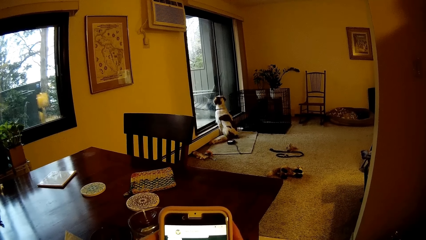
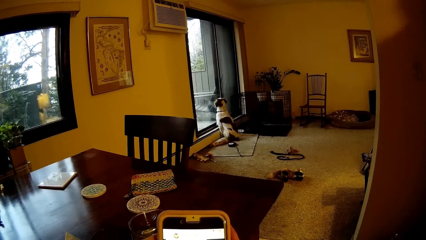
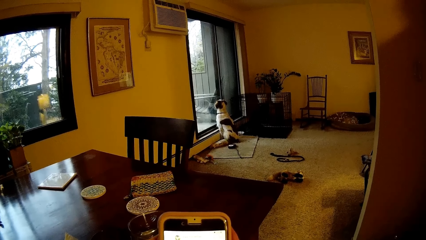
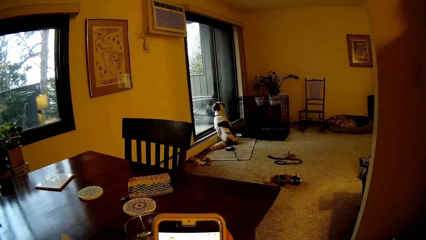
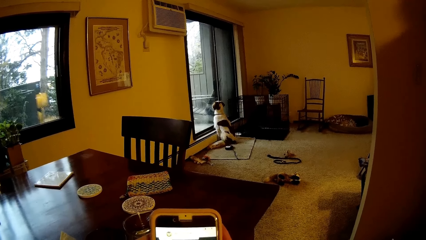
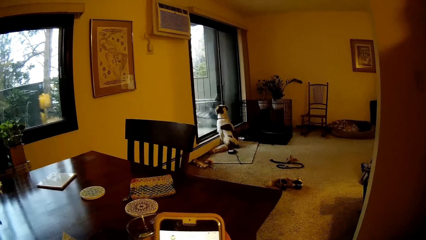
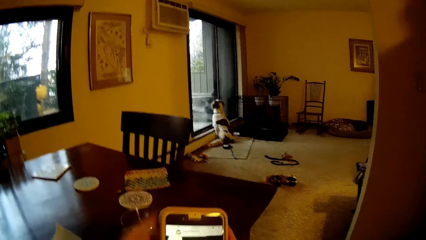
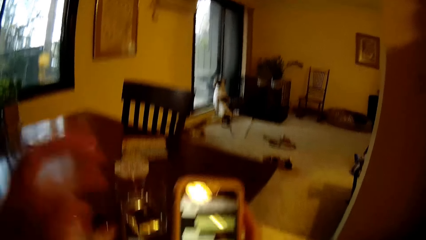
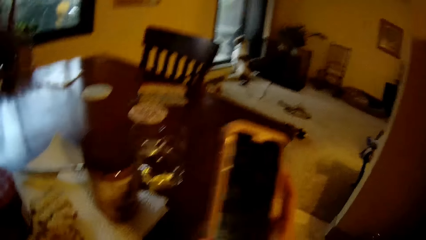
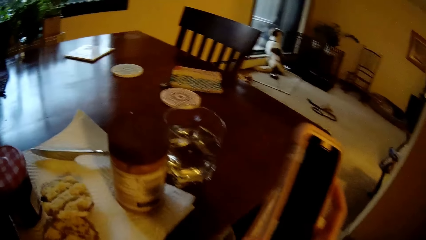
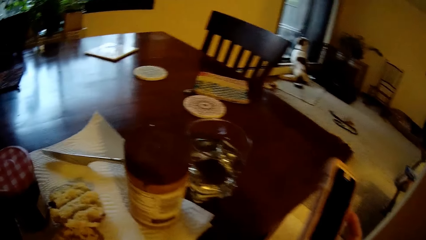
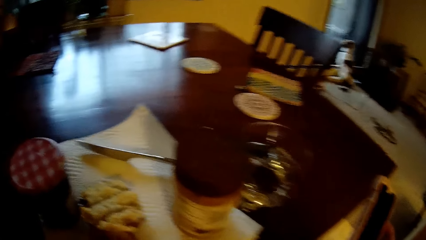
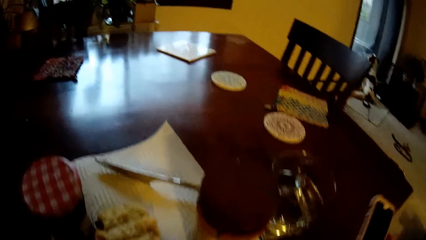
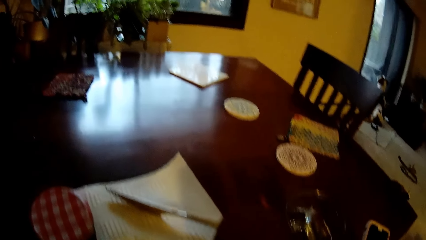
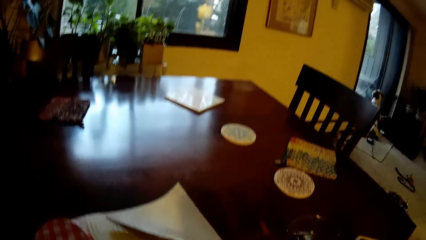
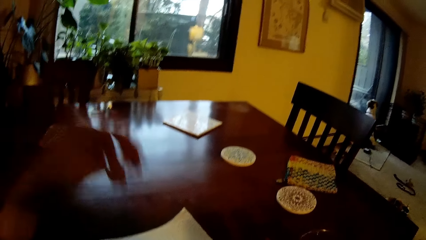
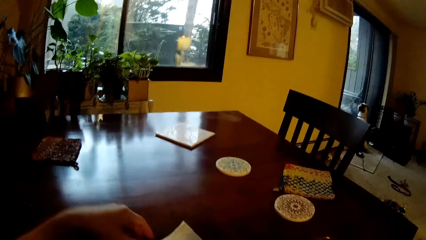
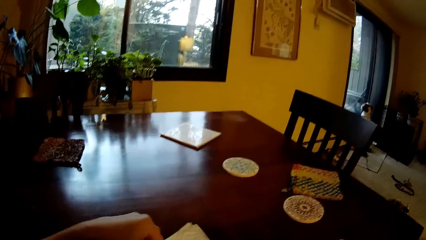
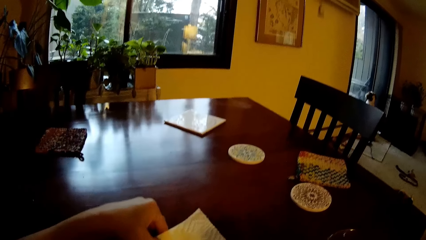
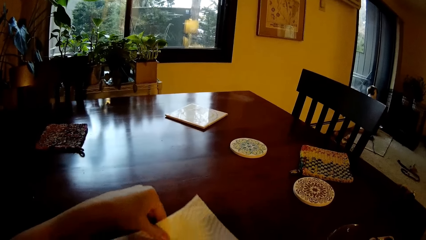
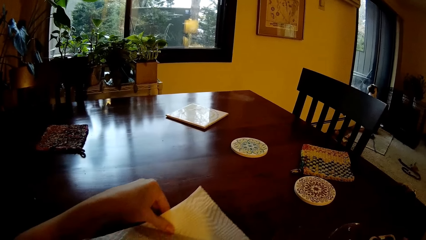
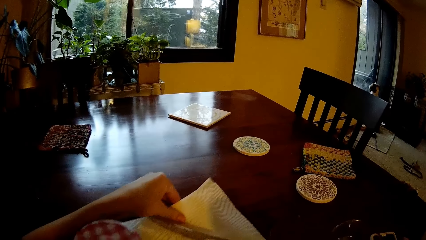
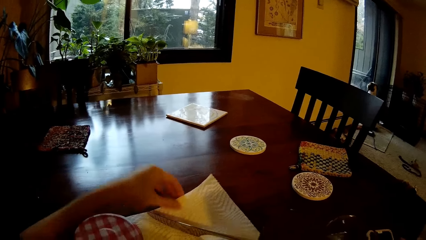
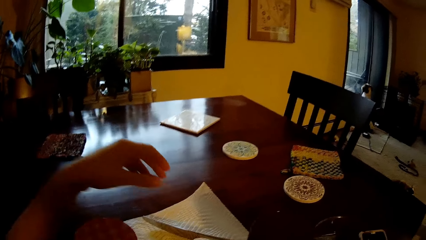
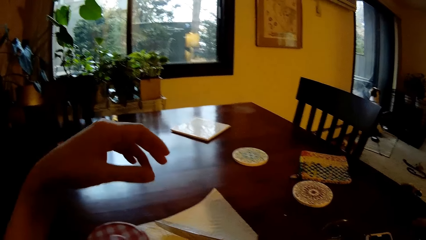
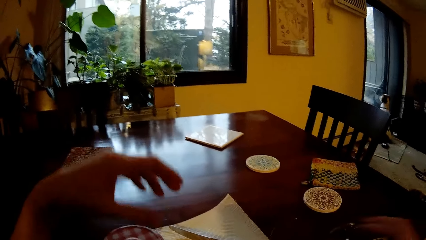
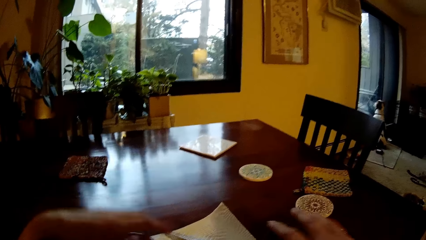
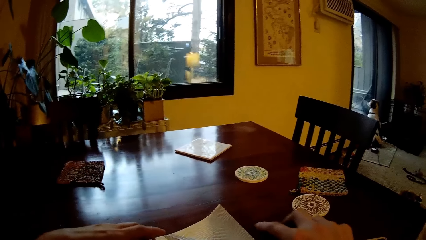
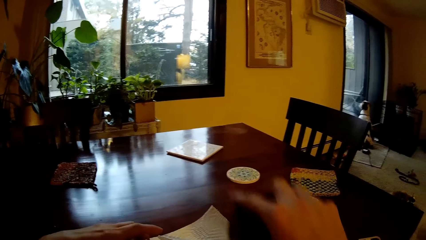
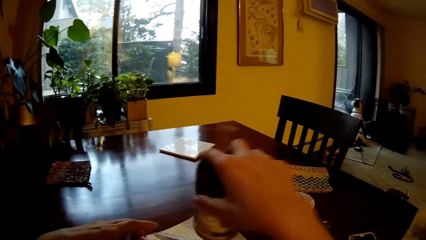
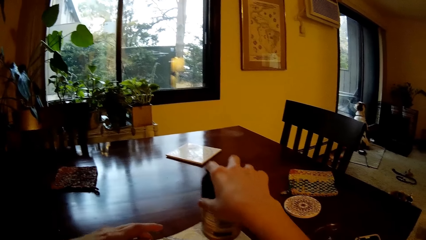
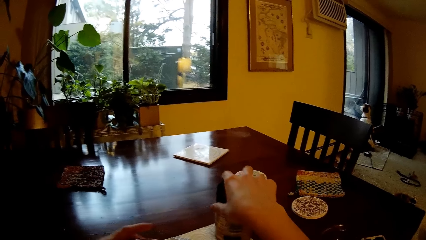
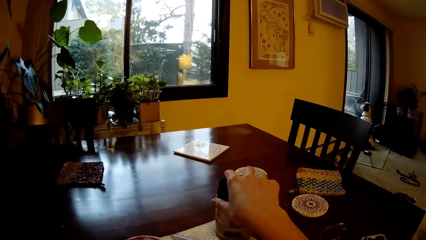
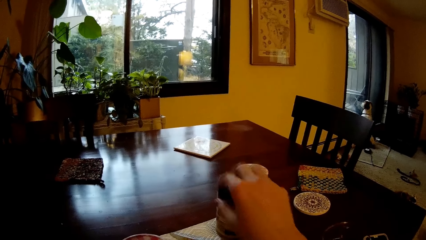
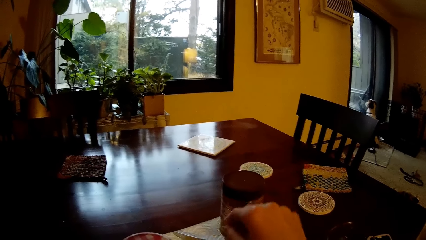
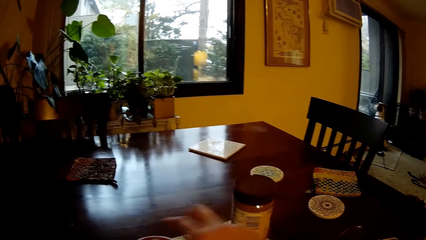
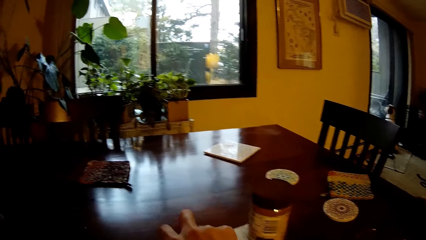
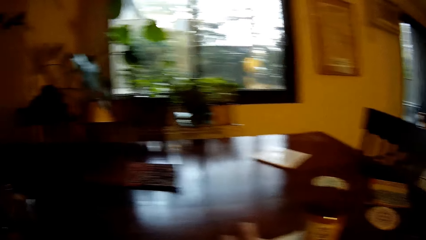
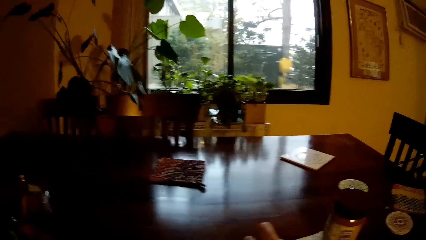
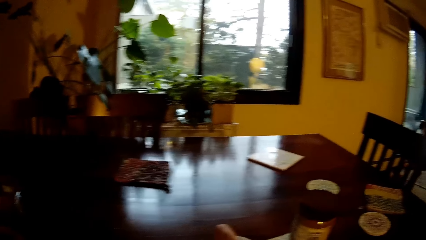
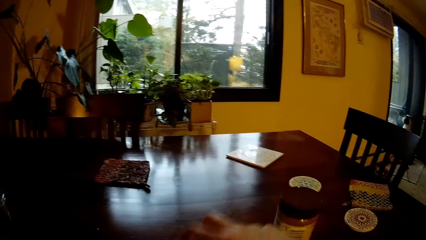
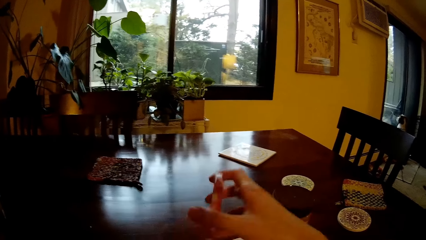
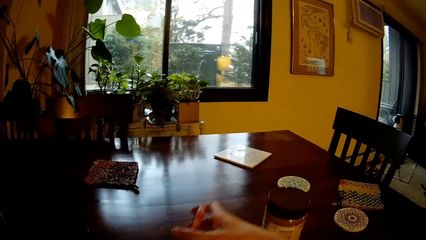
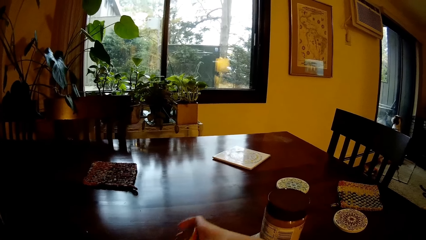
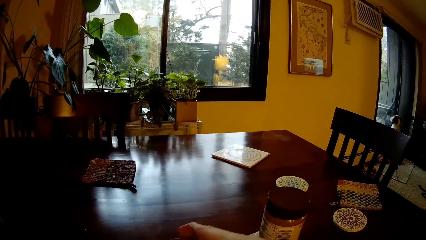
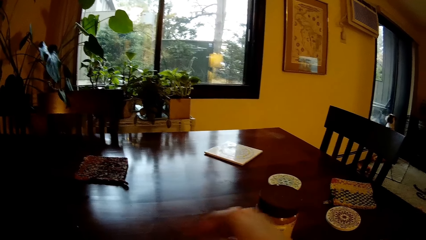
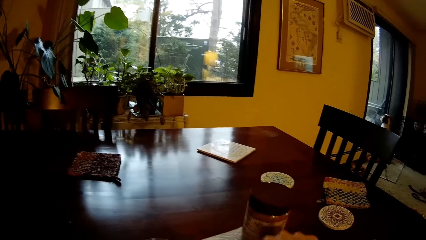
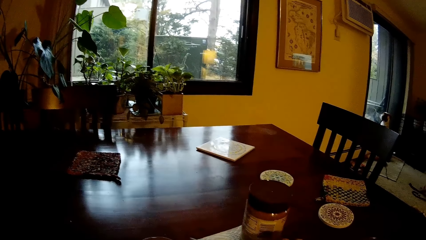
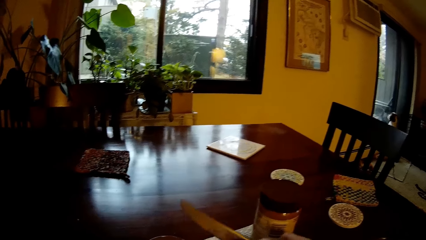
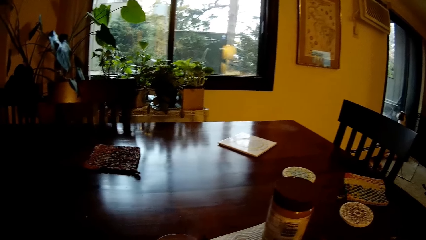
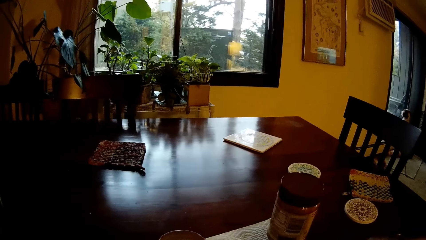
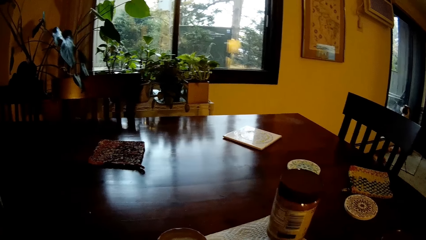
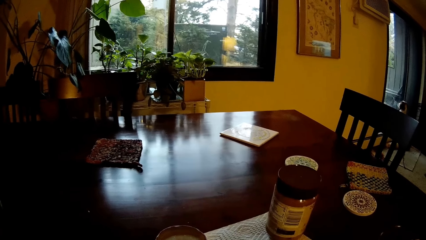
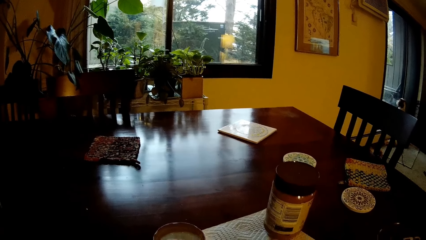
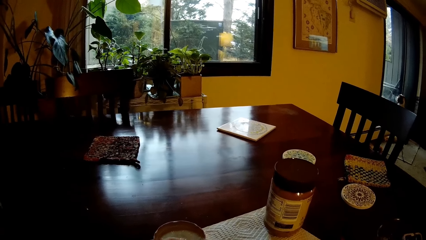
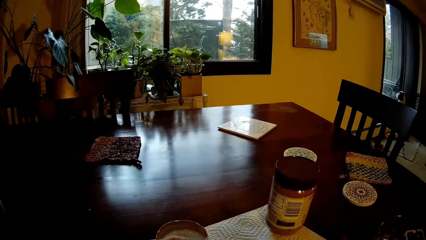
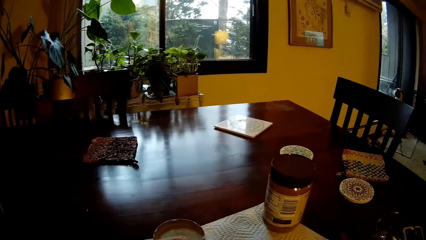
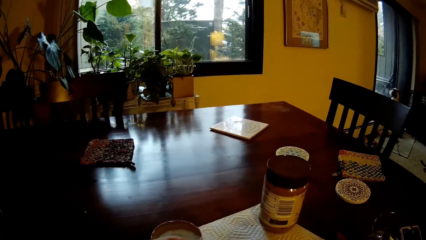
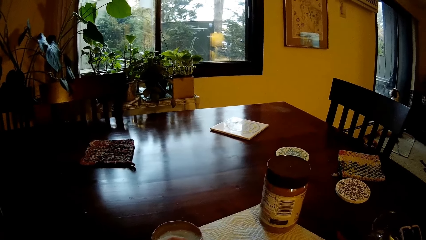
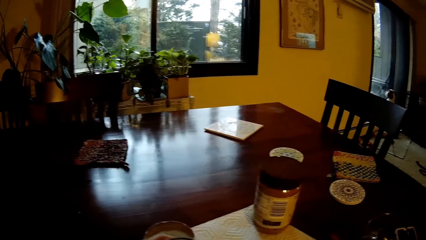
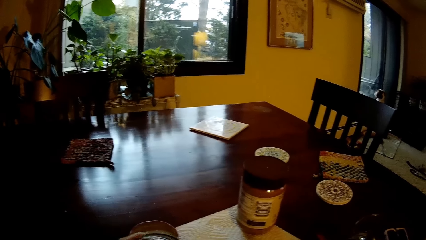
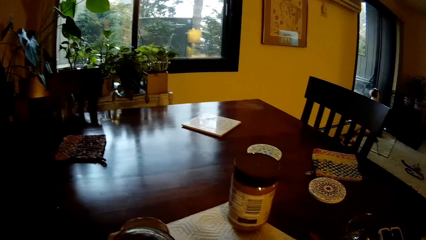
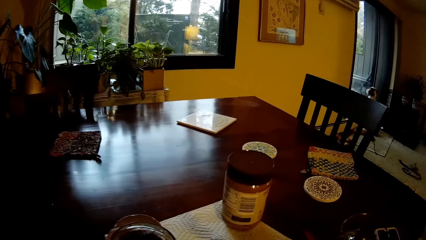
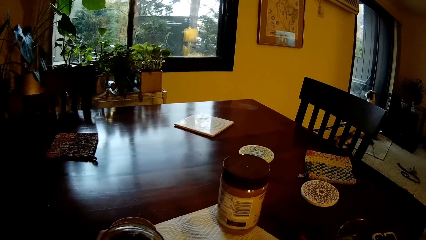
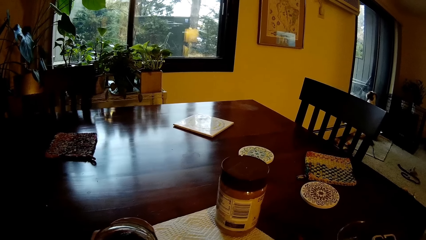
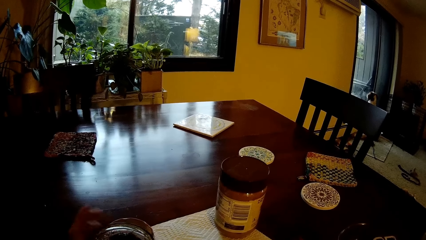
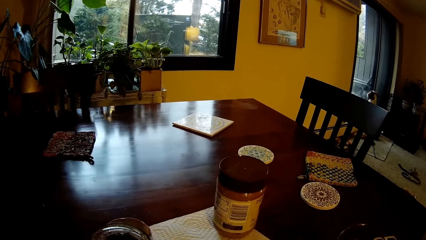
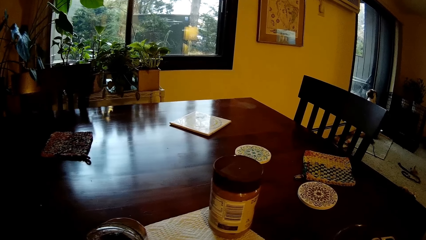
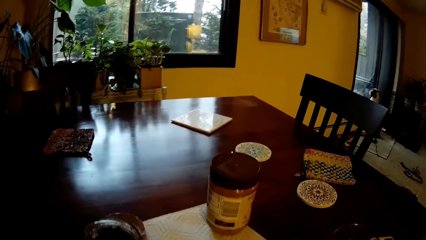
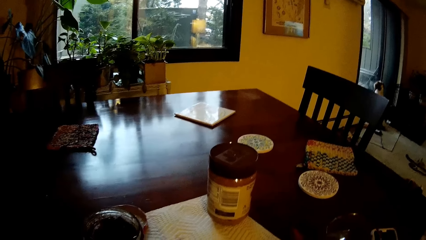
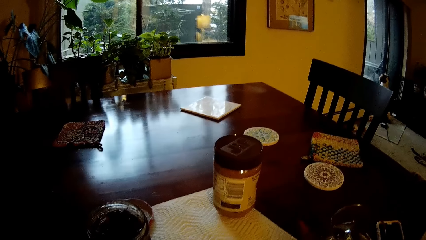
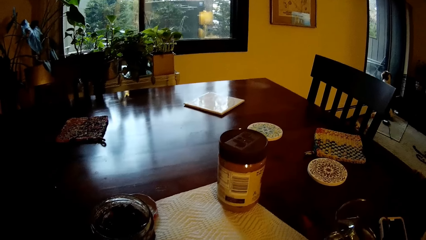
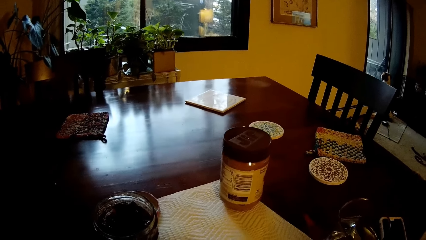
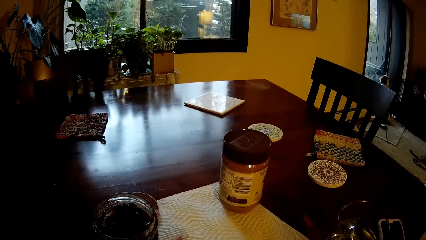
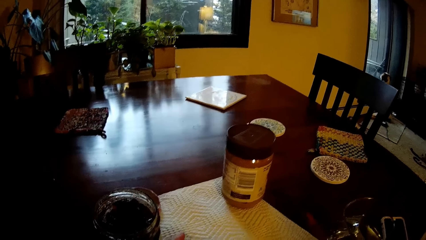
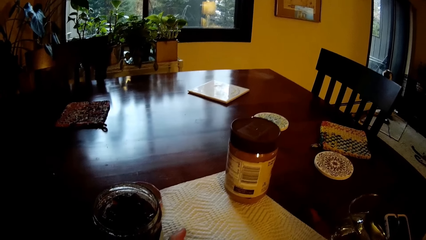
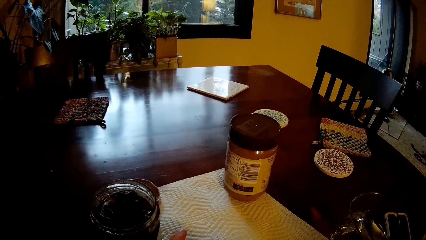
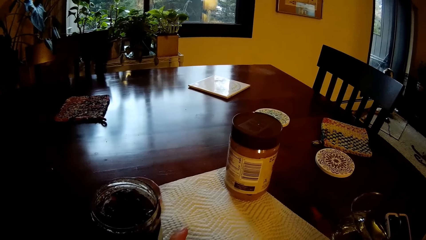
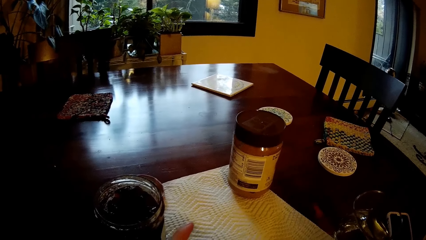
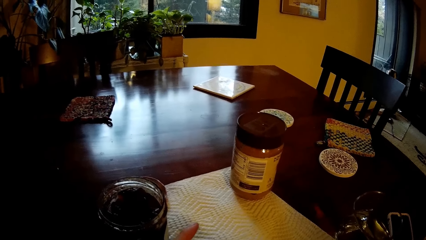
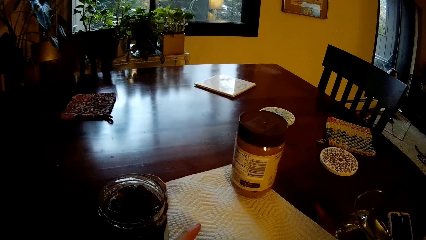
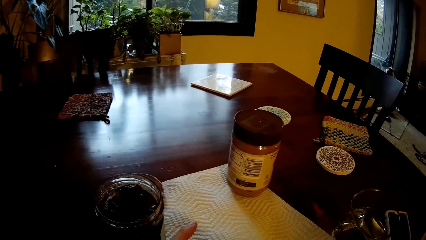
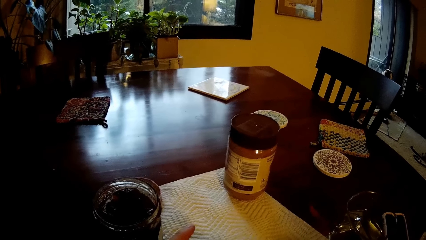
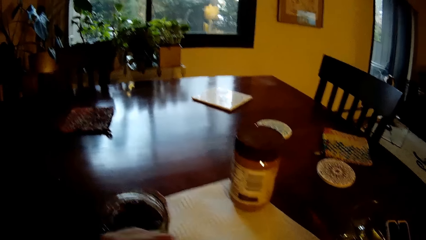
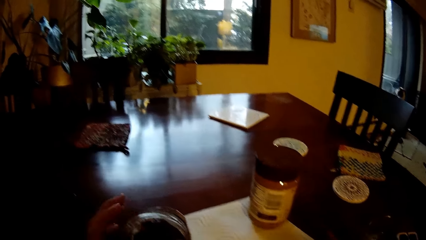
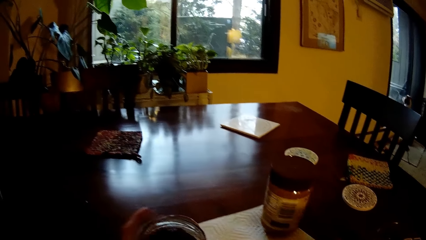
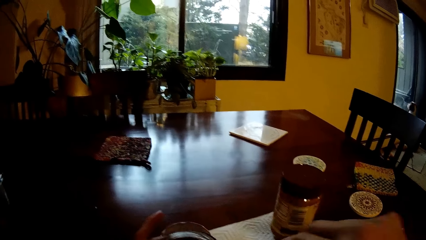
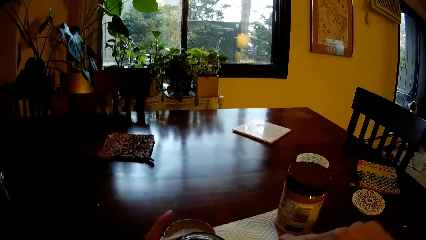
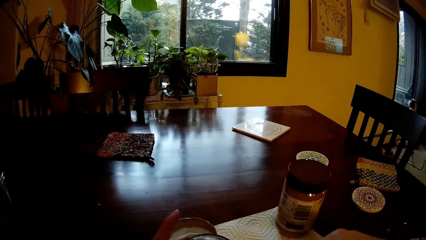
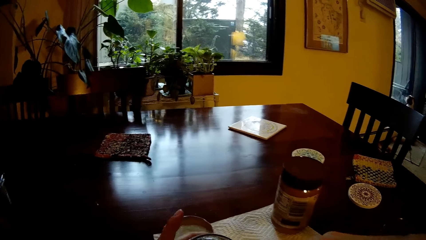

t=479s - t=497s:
The camera wearer scratches his head with his left hand. He lowers the phone towards the table with his right hand. He looks around a room. He adjusts the kitchen paper towel on the dining table with his left hand. He holds a jar of peanut butter with his right hand. He places the jar of peanut butter on the dining table with his right hand. He moves a can on the table. He moves a lid on the table. He holds the jar of jam cover with his right hand. He holds the knife with his right hand. He looks around the room. He moves his hand over the table.
